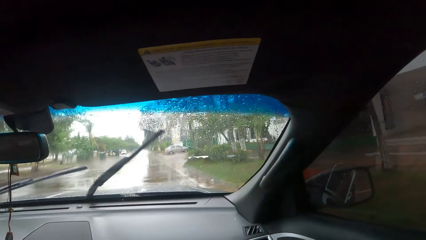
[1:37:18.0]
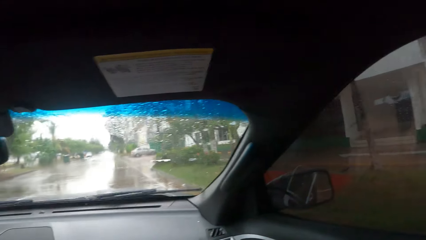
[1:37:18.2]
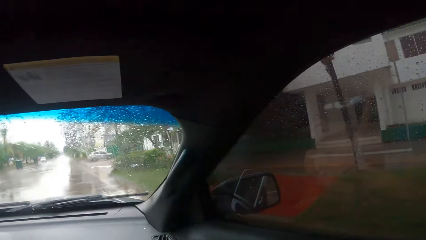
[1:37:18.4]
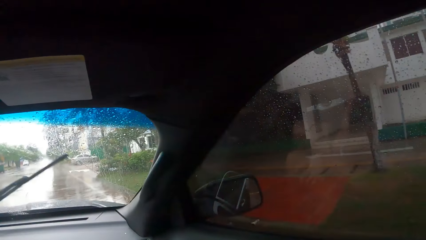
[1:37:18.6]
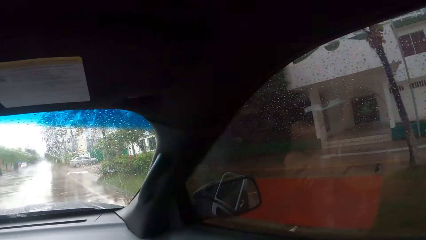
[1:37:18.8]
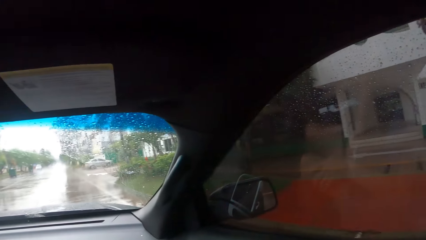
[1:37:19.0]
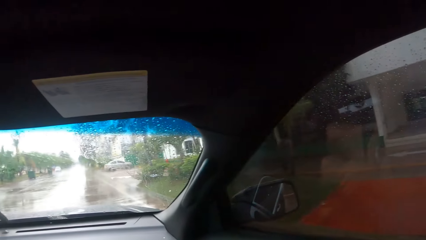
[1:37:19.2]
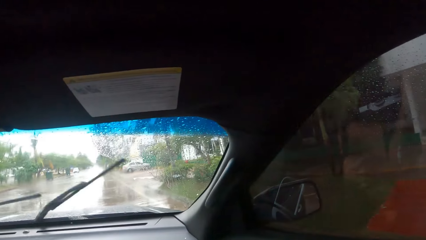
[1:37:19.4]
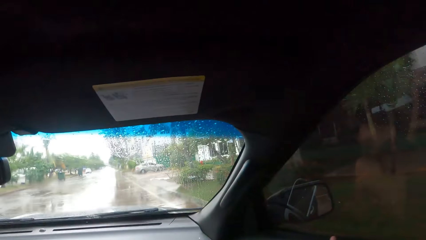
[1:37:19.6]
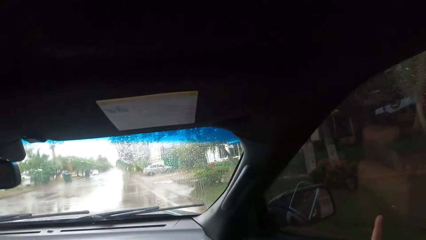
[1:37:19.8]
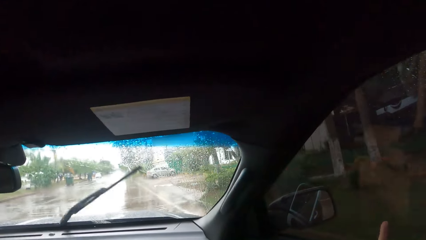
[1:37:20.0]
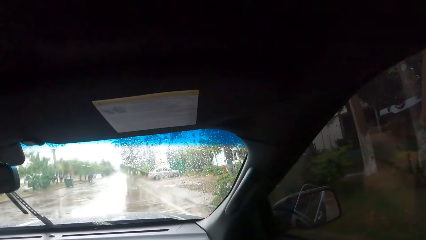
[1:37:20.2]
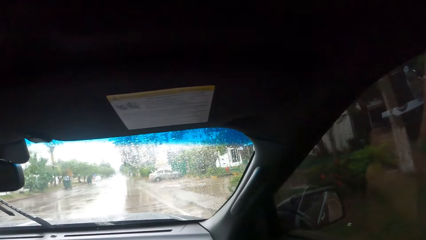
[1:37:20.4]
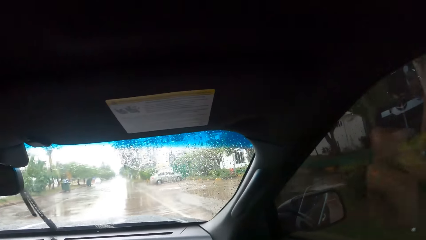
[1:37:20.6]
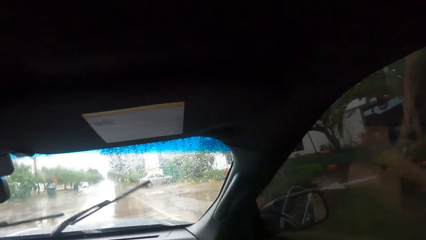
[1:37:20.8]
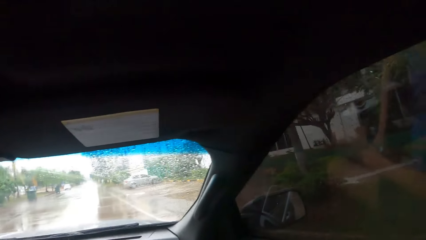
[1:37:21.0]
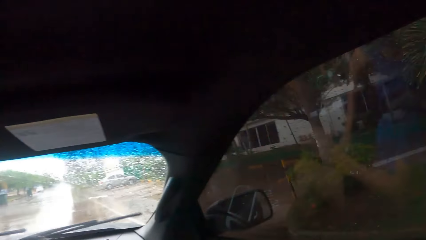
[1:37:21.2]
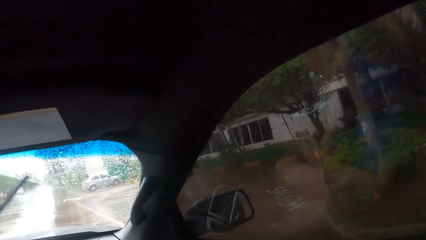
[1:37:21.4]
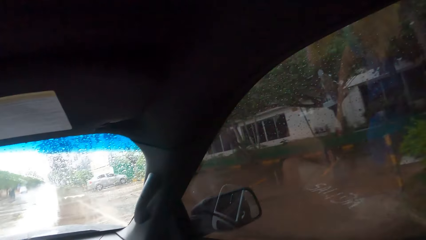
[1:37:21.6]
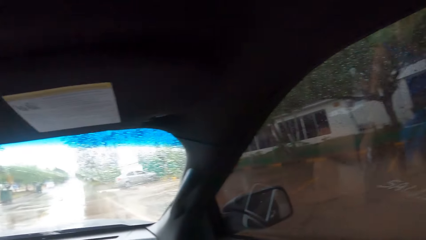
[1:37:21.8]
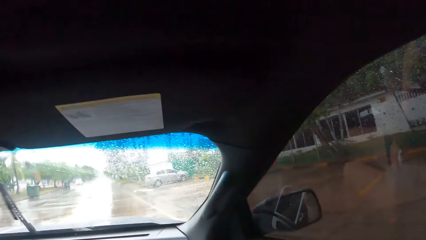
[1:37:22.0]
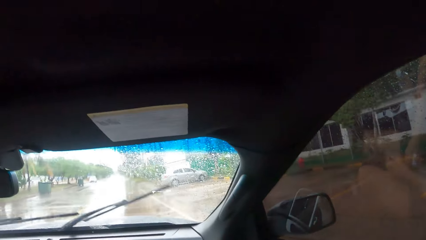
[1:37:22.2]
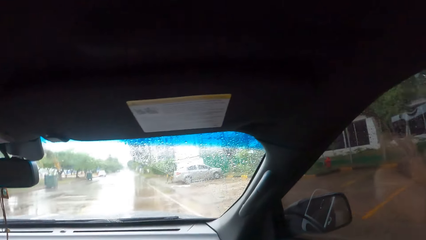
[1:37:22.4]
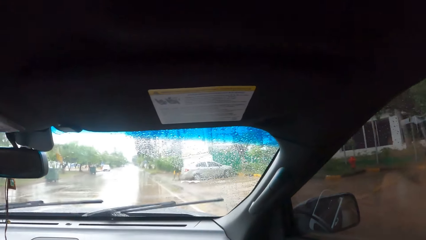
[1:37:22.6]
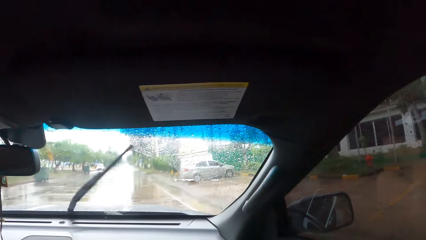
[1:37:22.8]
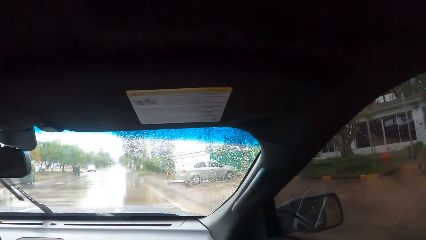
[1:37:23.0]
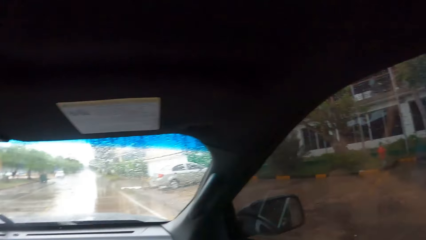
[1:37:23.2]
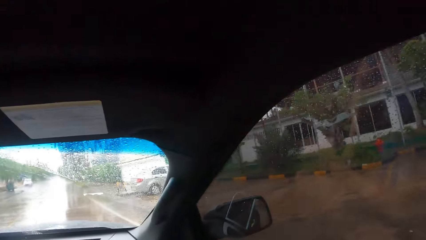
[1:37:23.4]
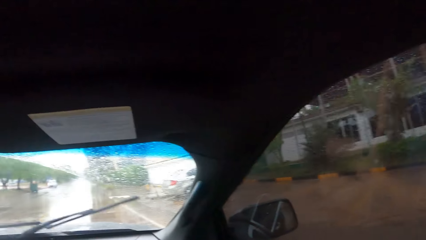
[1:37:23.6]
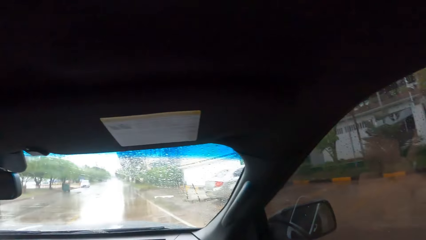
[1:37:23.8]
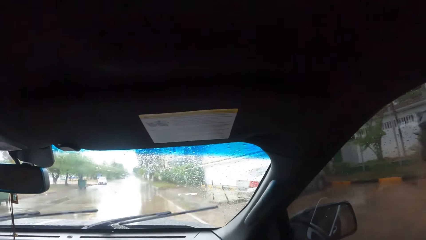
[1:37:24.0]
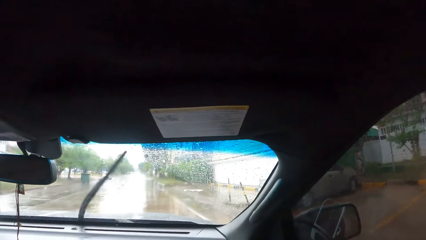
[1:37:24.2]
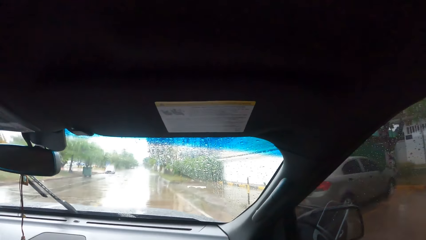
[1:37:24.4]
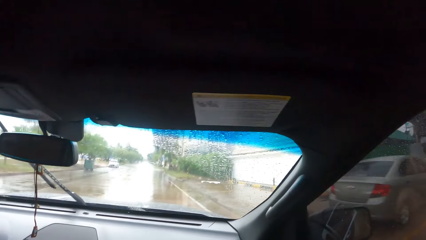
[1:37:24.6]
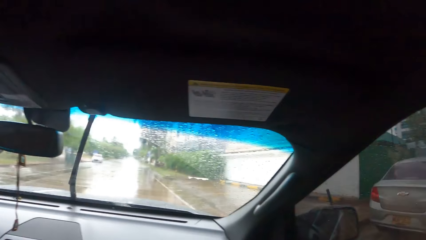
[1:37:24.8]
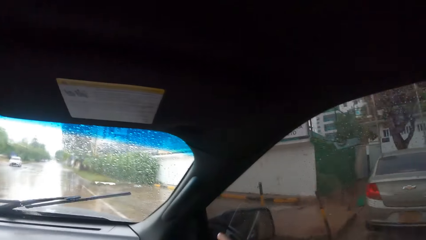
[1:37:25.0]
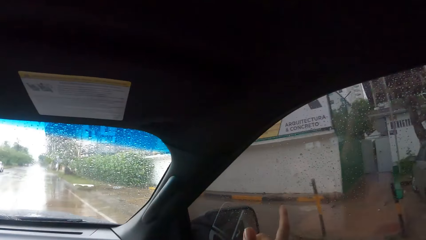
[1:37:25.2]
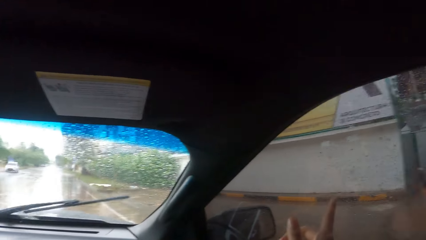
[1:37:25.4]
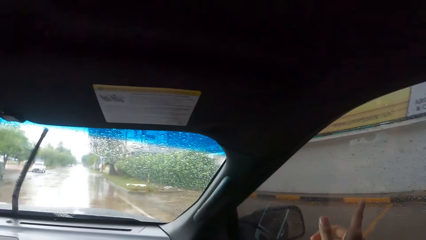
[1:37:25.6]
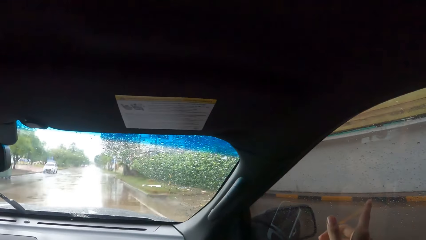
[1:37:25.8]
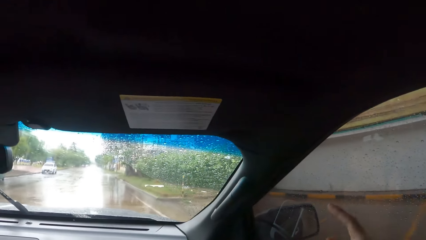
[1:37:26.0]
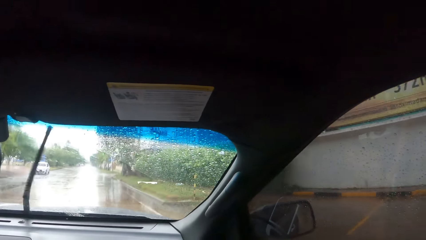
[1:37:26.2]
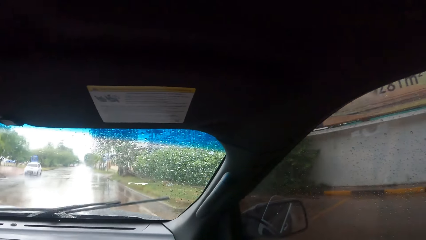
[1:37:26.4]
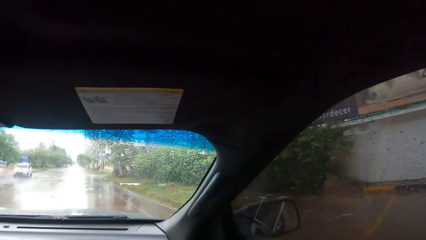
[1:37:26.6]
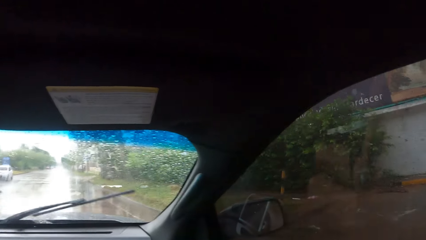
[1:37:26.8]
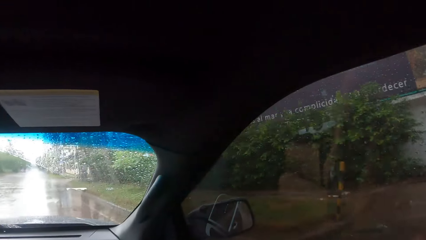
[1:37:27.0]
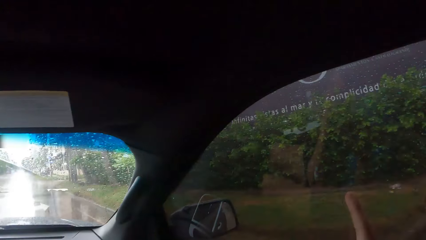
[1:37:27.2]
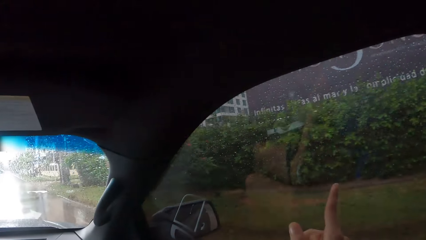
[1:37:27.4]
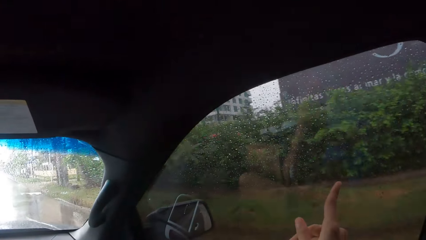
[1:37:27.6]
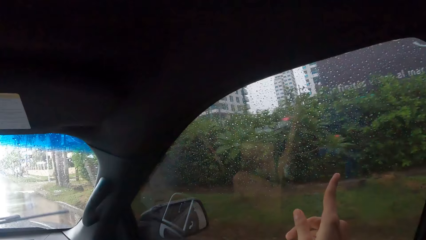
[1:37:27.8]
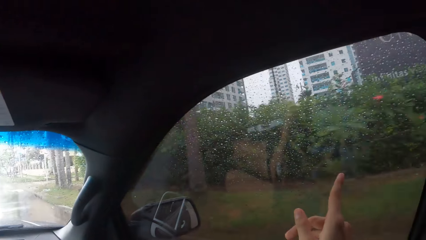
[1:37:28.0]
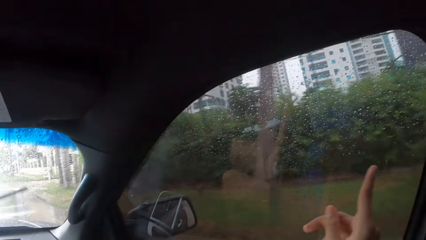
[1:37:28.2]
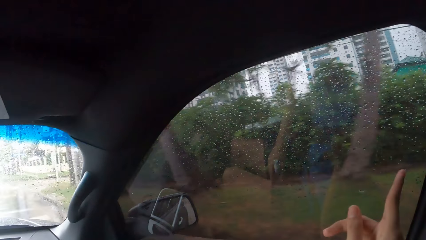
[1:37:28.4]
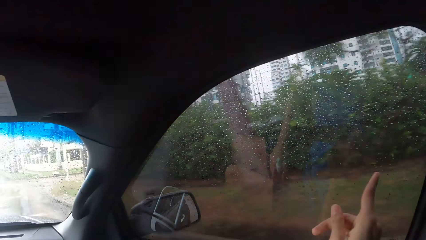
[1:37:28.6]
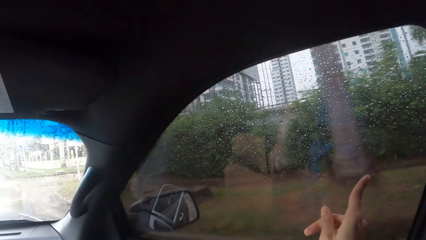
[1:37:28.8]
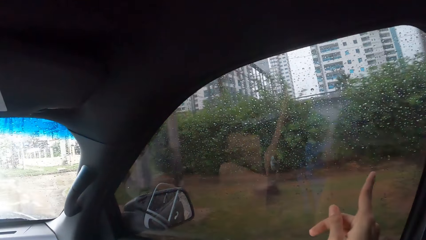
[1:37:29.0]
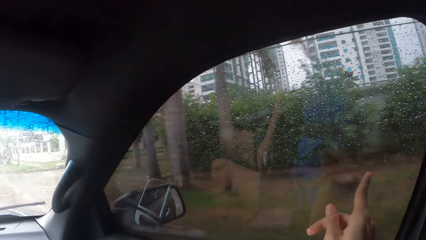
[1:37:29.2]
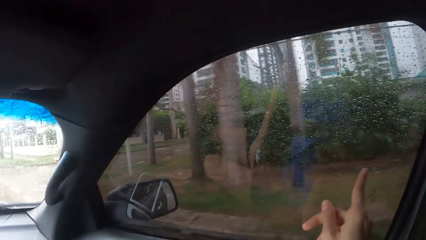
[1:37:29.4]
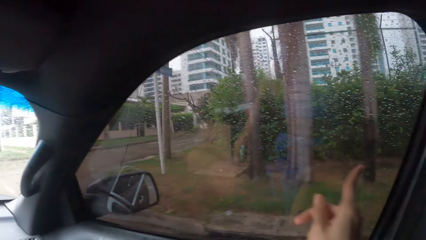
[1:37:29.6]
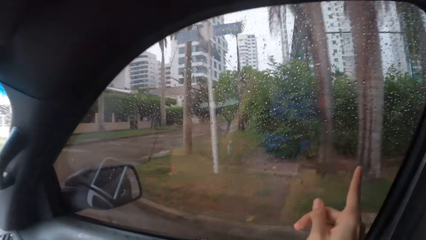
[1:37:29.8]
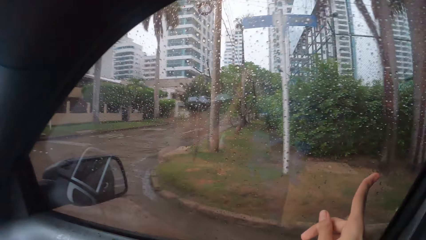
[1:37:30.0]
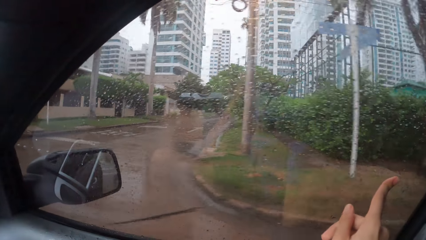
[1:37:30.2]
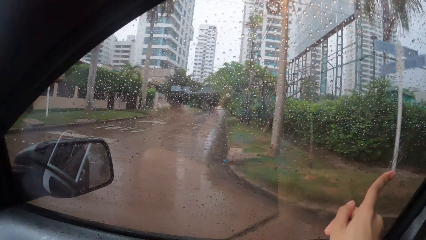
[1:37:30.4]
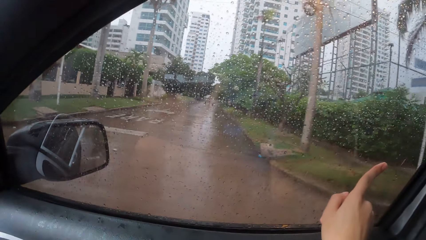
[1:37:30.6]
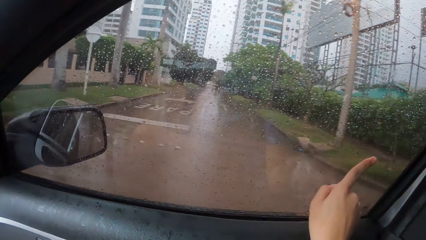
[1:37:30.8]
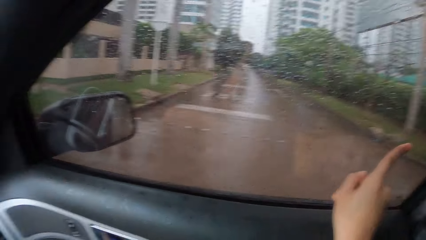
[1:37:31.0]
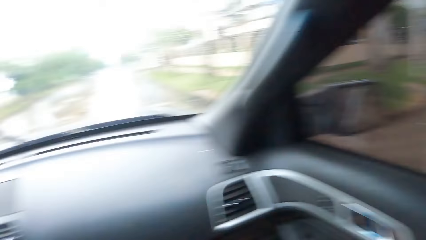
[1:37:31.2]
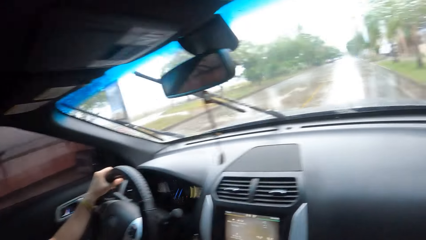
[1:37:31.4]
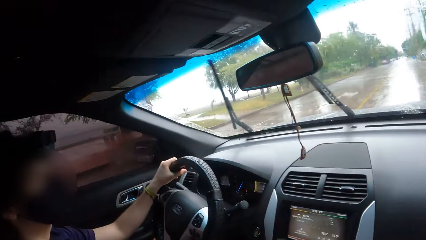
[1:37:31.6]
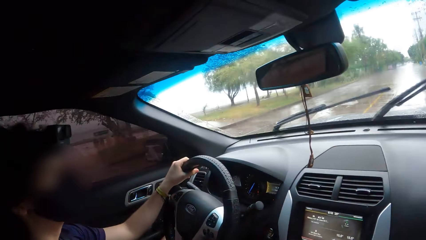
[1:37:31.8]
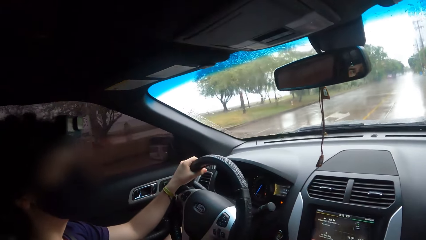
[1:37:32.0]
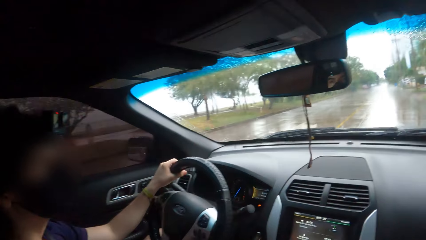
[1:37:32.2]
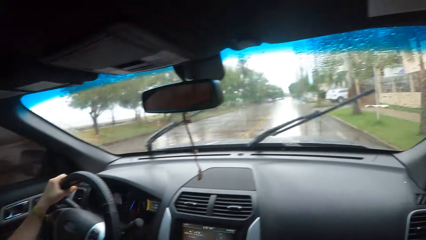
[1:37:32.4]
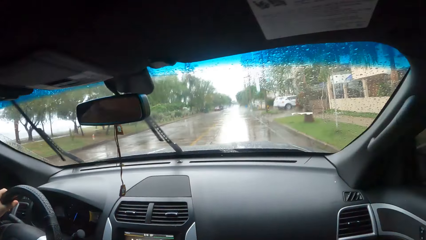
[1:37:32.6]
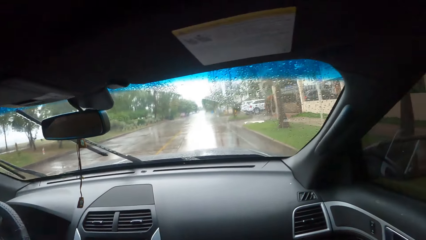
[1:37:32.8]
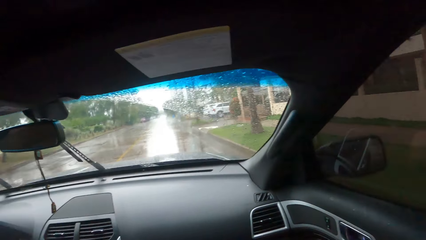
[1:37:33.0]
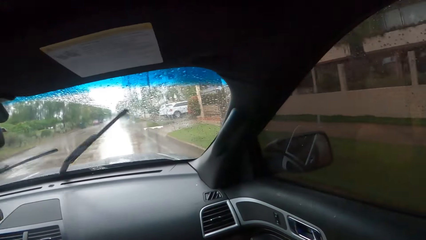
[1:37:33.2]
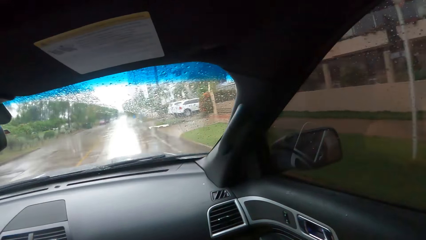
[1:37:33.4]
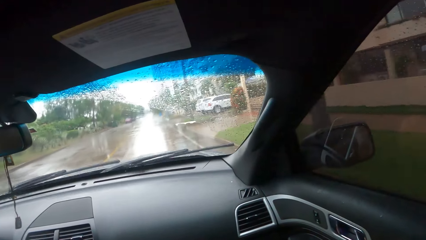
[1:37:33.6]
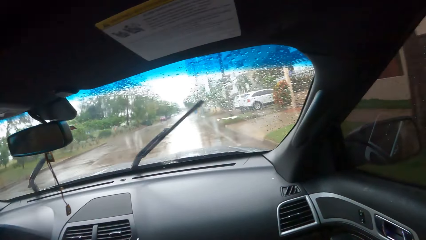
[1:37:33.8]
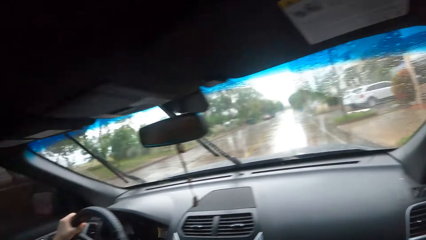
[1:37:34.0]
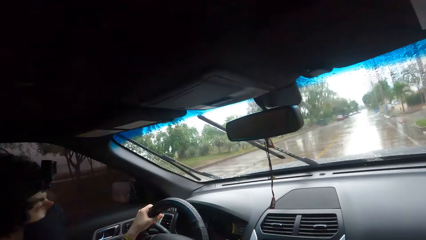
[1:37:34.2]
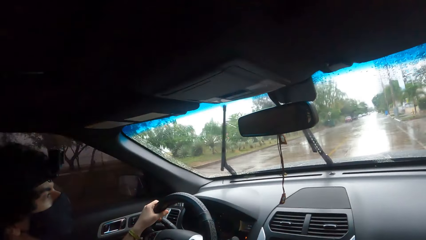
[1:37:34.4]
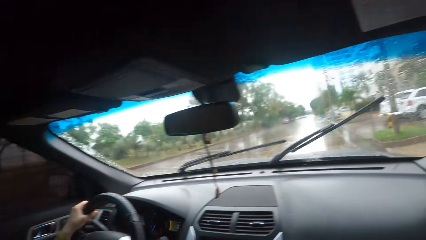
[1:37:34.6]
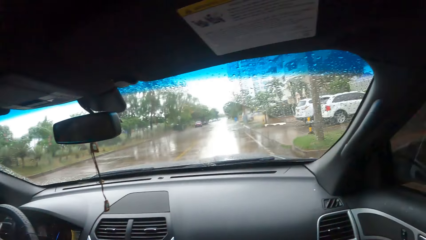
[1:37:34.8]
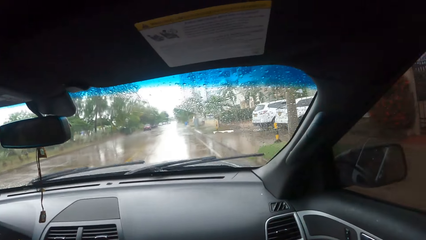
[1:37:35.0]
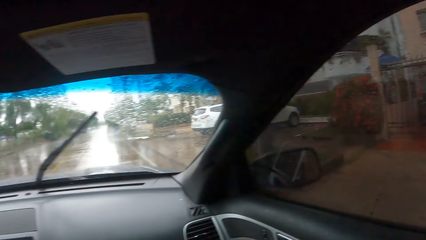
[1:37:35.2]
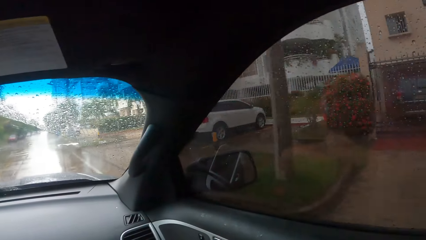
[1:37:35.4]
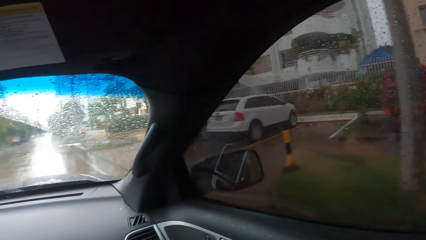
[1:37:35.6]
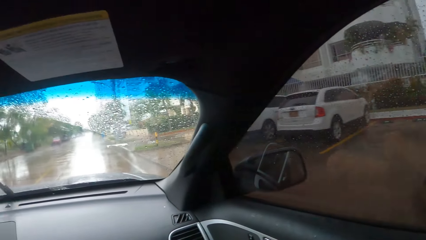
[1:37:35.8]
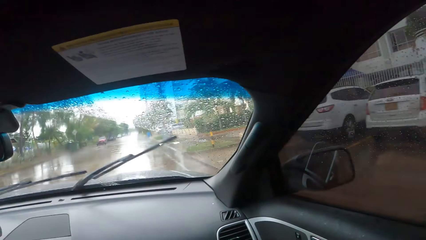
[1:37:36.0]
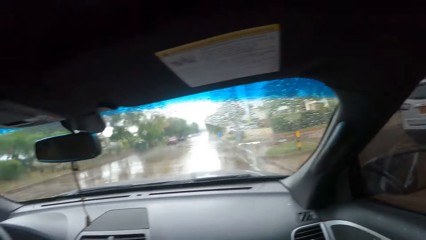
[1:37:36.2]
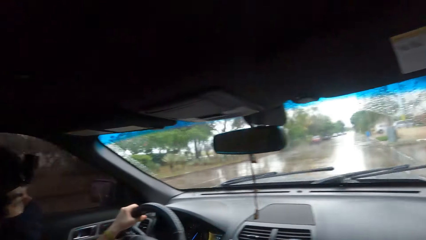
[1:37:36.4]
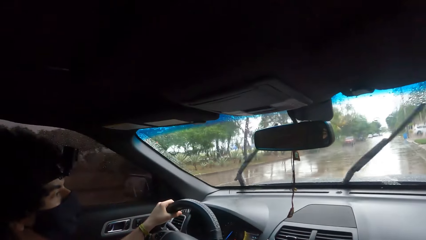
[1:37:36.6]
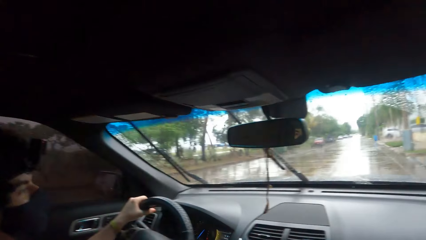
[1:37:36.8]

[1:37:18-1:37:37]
The camera wearer looks around in the car. They point outside the window. They look around in the car.
